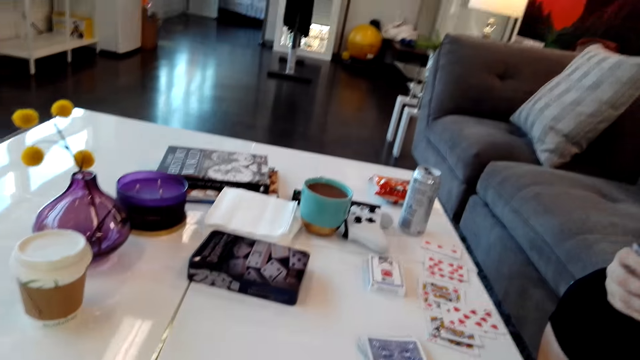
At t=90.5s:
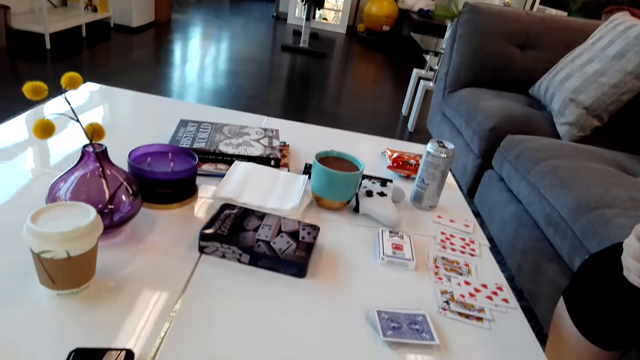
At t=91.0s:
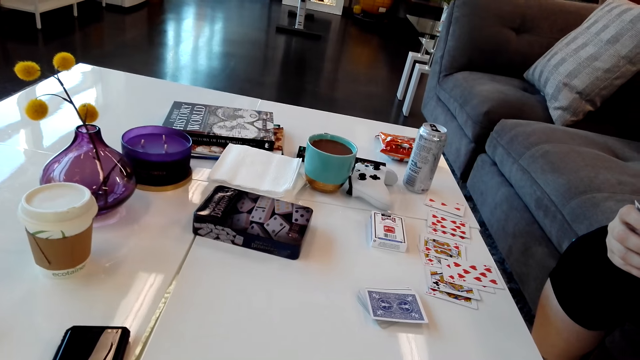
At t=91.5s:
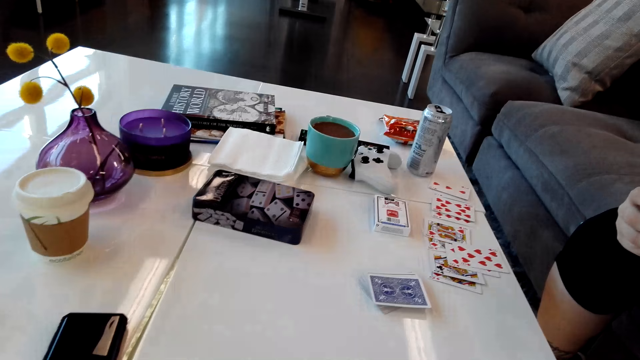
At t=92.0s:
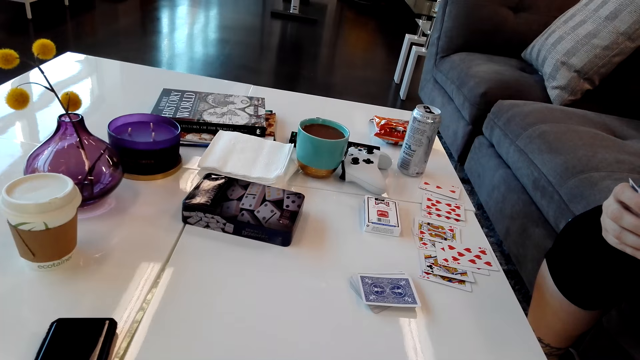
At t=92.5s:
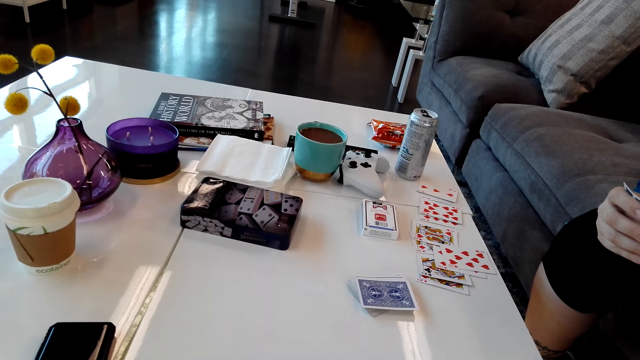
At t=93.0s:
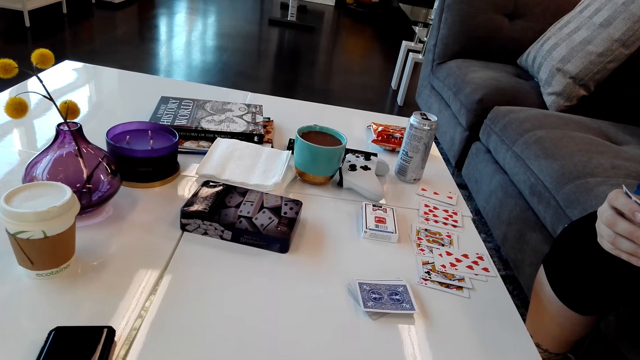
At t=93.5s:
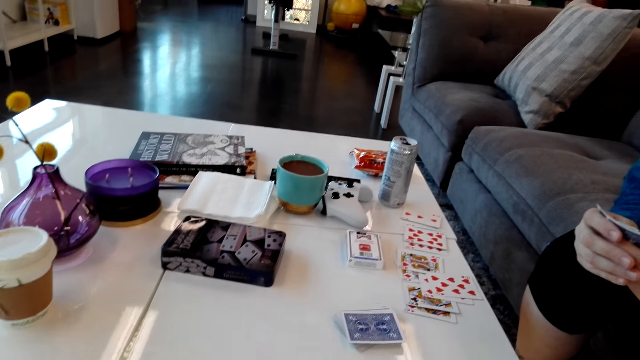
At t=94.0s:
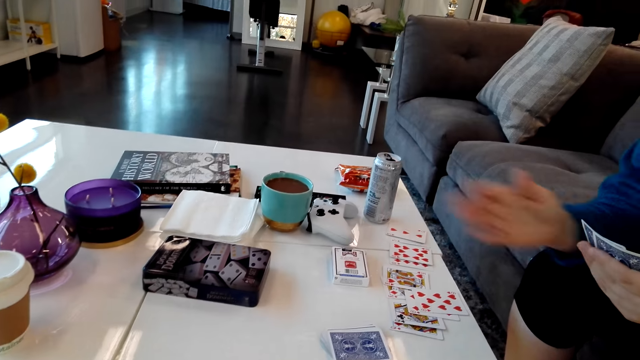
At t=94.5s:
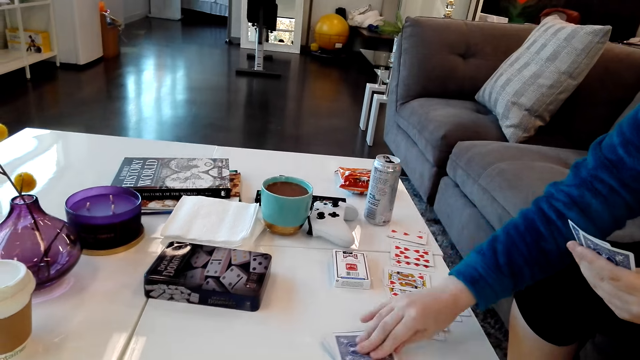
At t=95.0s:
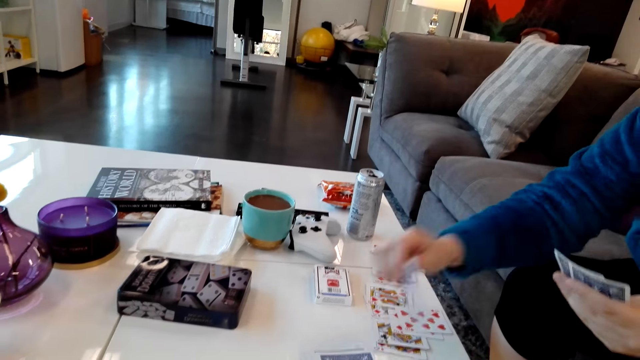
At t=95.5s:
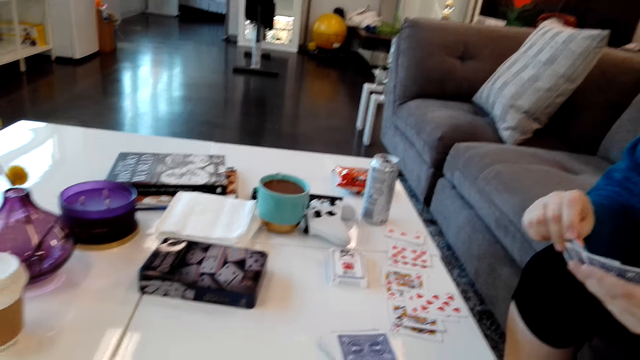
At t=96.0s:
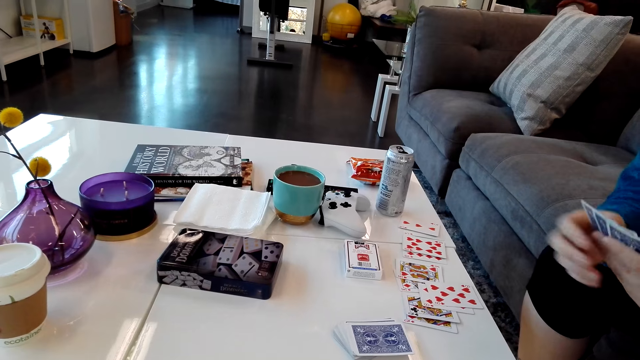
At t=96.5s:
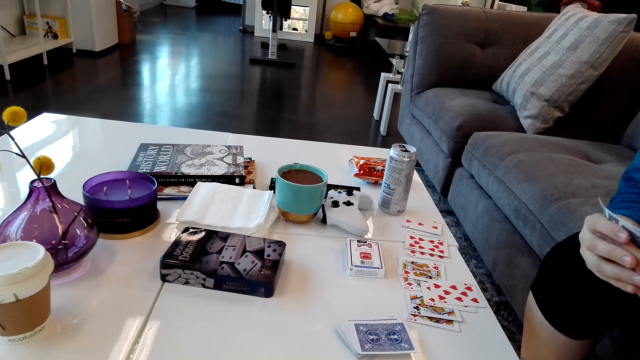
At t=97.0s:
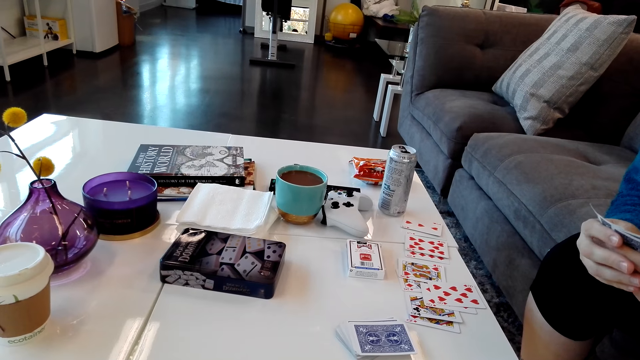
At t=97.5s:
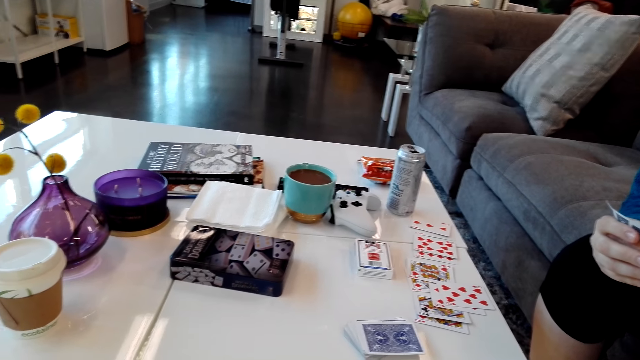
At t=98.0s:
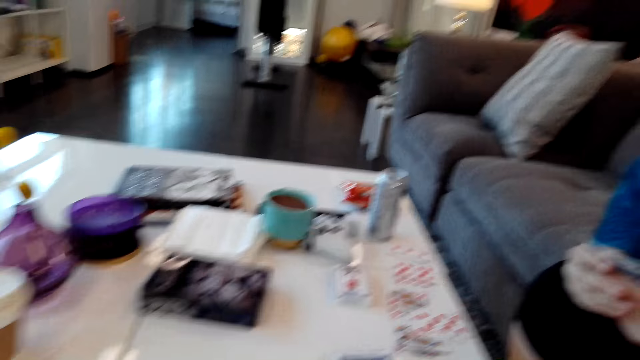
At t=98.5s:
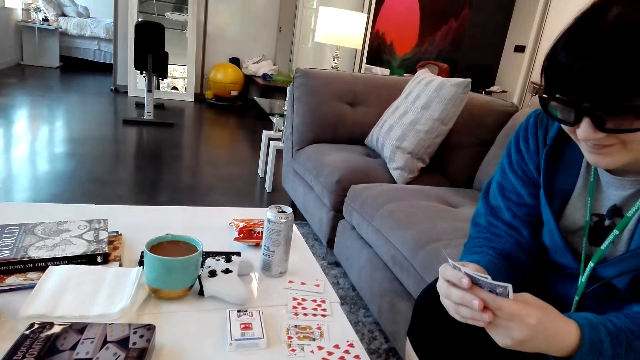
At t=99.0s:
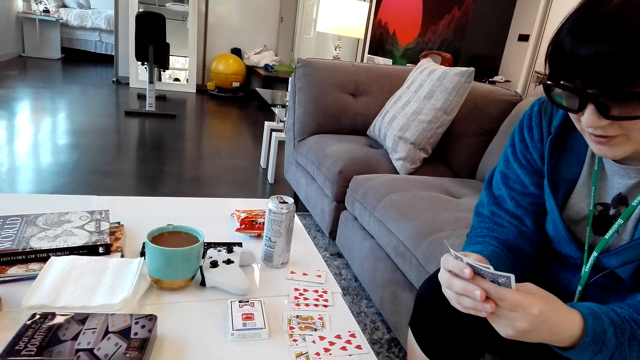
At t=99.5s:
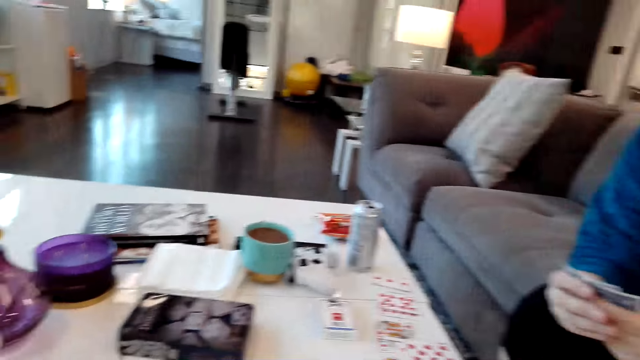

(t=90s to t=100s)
A person picks a card on the table.

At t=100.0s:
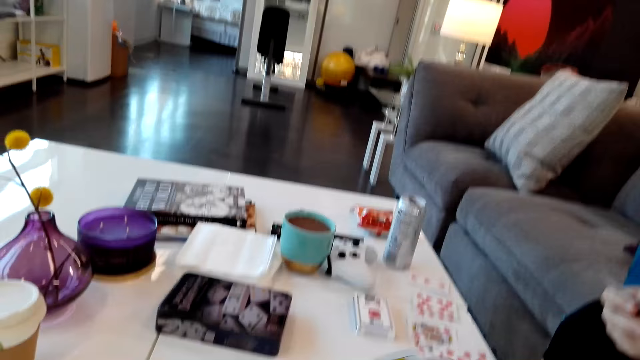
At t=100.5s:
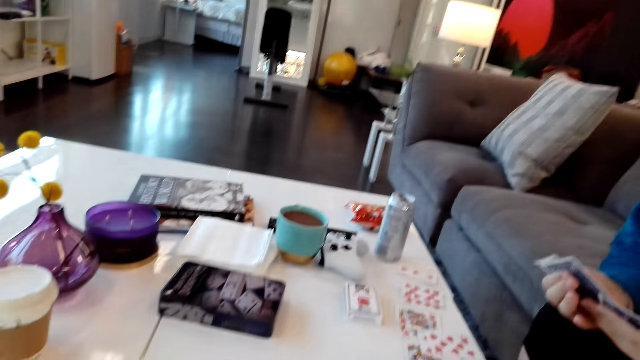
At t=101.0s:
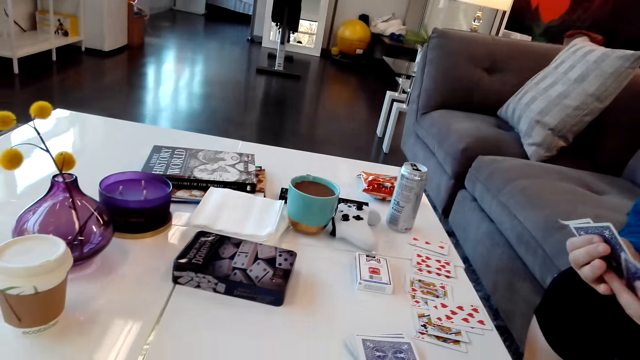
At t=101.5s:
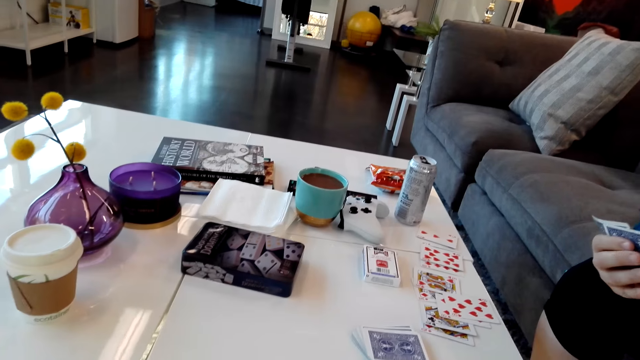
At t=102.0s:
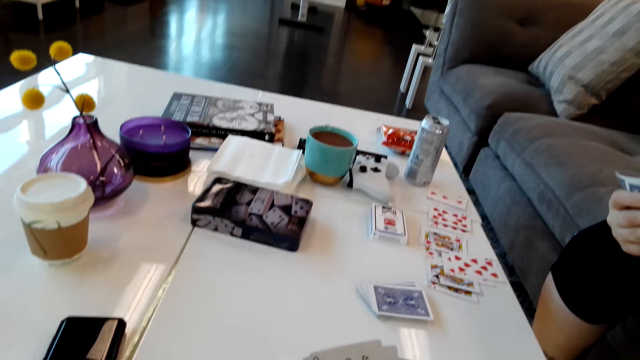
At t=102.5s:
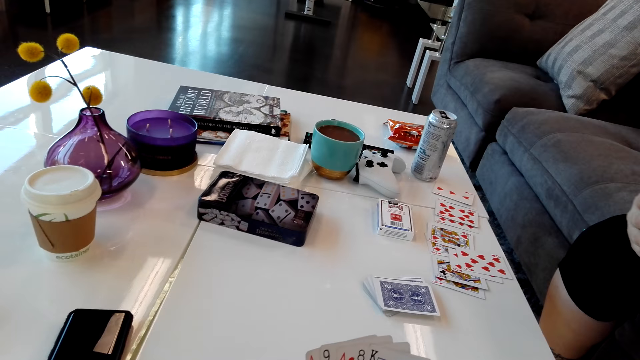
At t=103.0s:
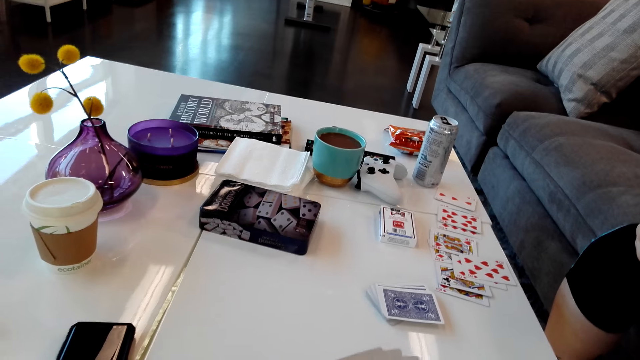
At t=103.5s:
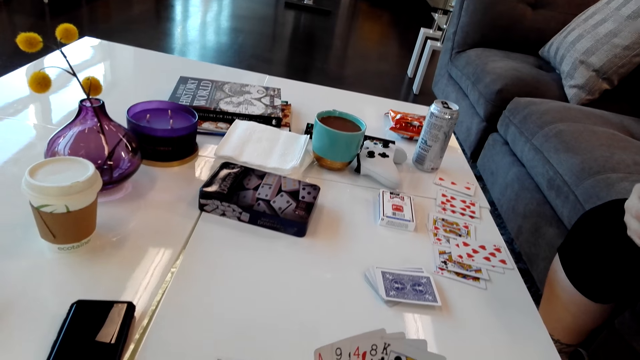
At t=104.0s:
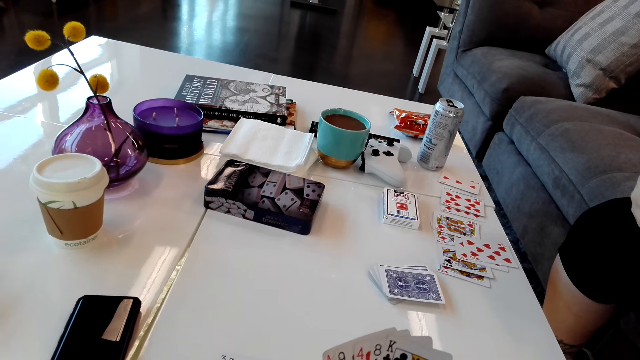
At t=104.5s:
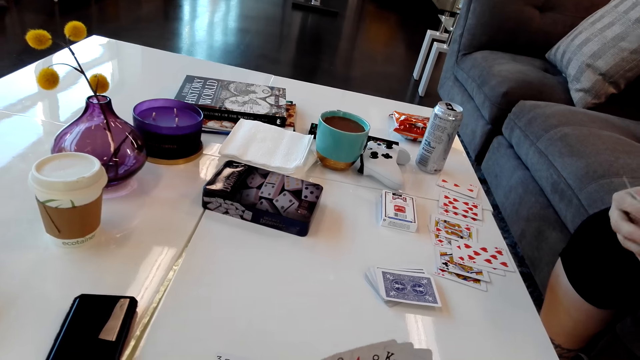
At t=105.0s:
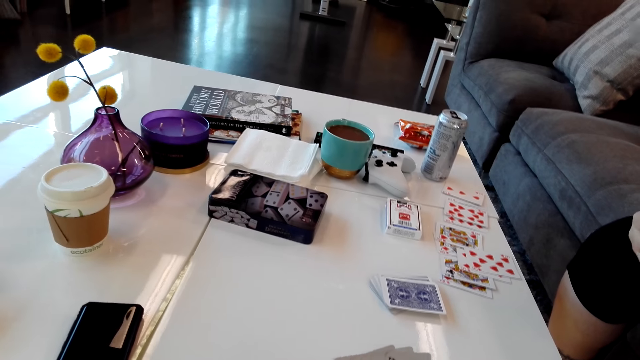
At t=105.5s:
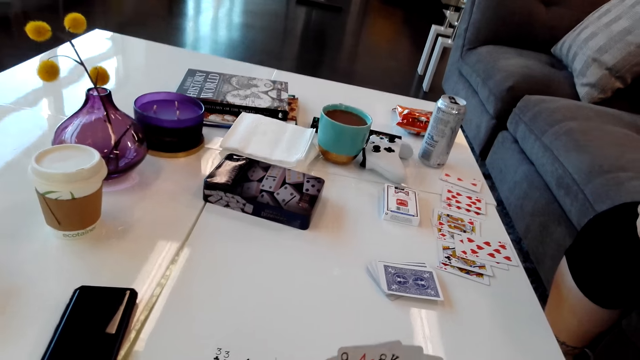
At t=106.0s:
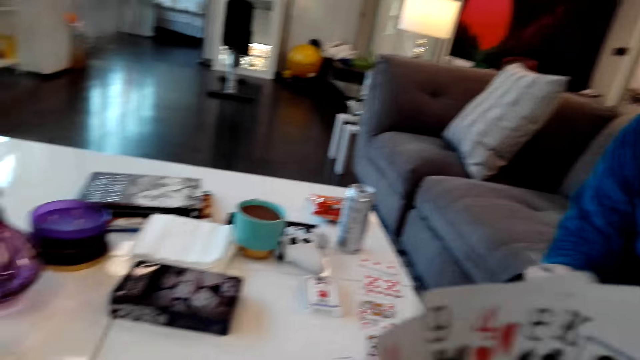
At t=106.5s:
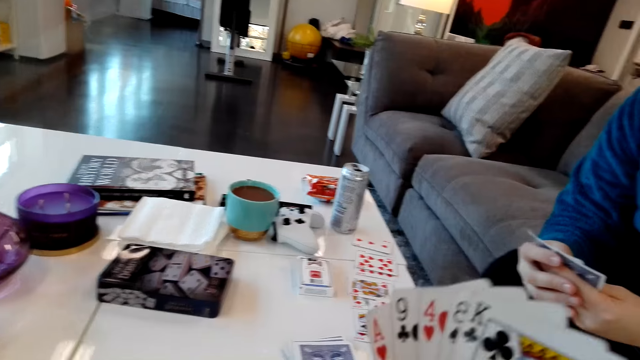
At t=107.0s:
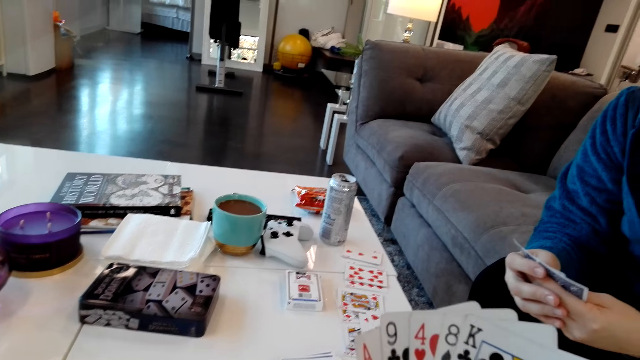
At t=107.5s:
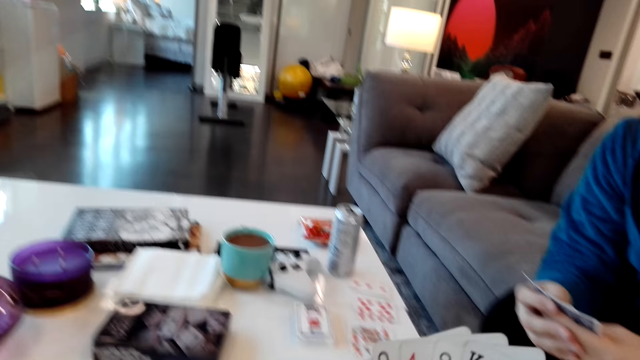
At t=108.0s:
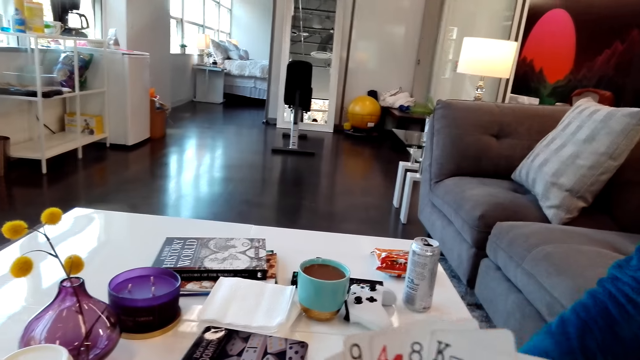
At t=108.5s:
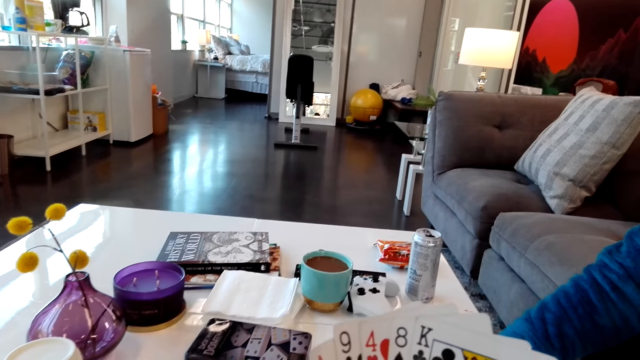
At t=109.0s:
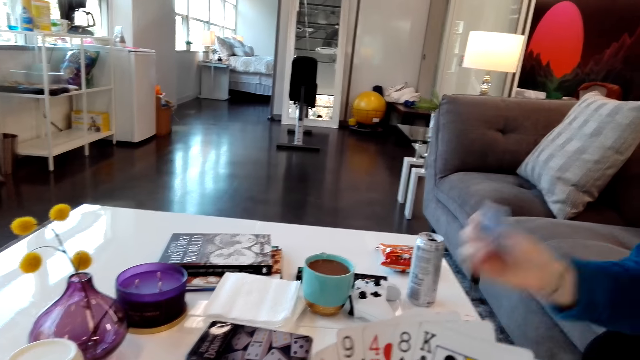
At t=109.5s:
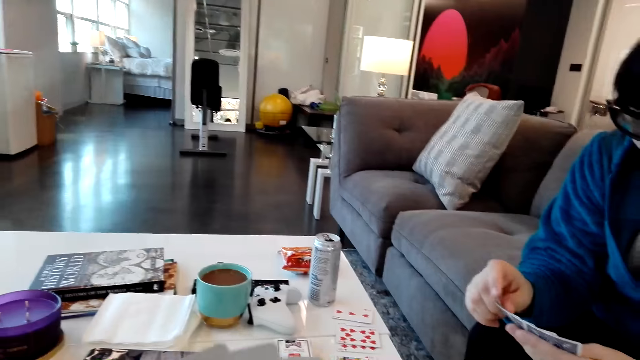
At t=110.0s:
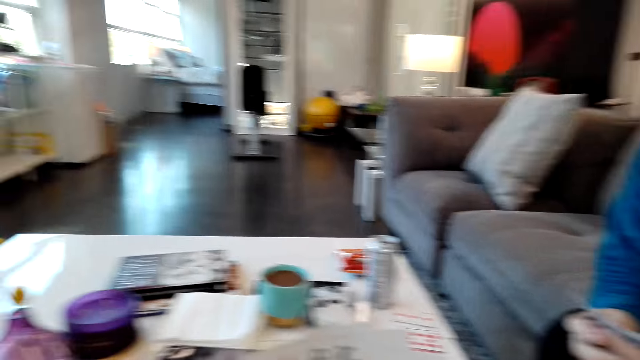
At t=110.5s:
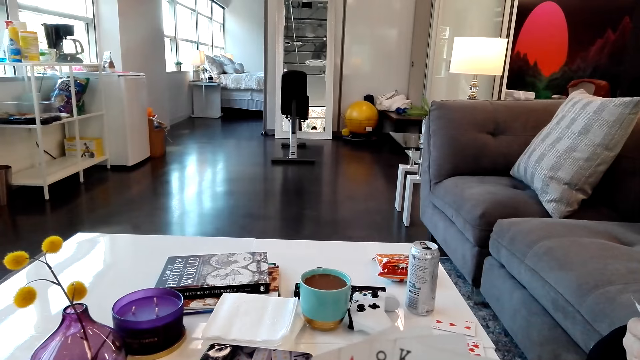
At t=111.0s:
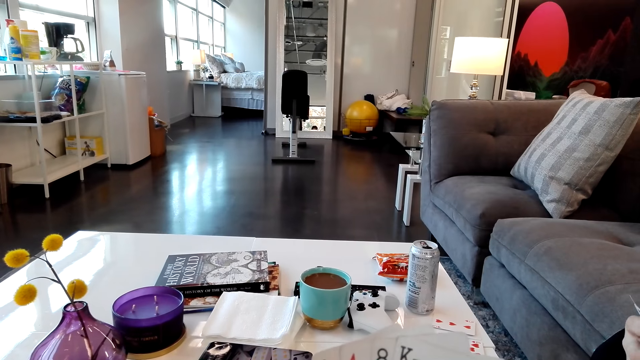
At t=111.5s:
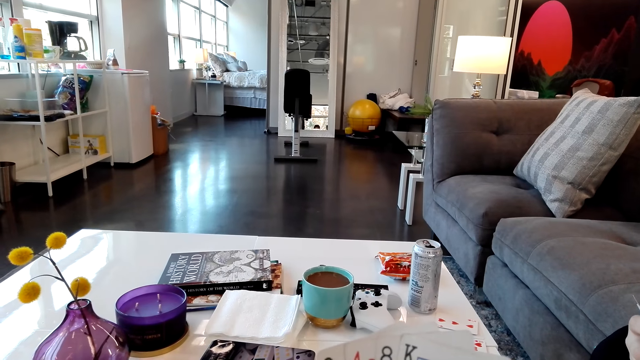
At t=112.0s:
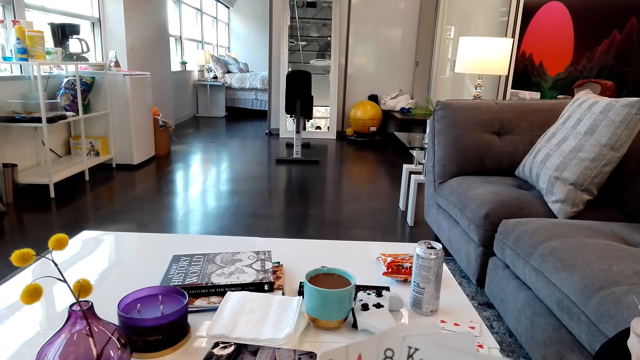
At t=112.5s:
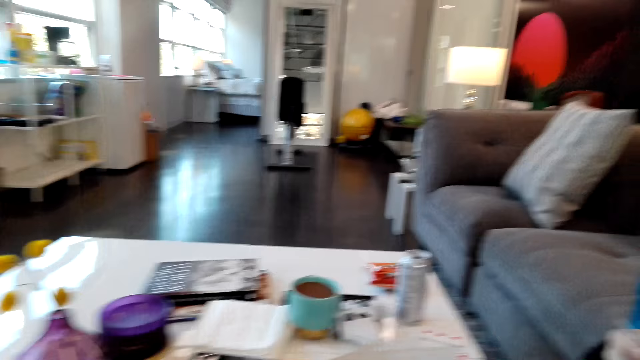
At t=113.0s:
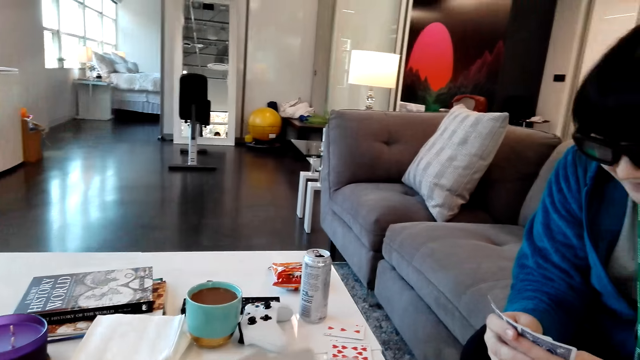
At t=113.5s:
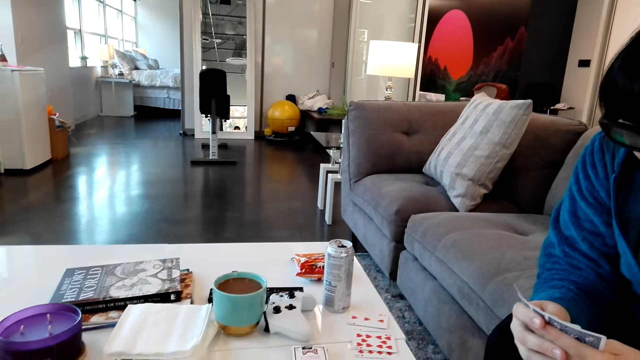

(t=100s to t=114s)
The camera wearer looks at the cards in the hands. They and a man play cards. The man picks a card on the table. The camera wearer looks at the card.
